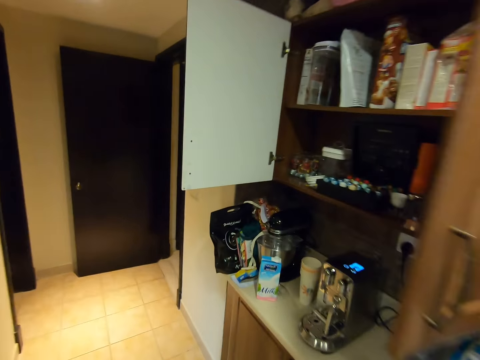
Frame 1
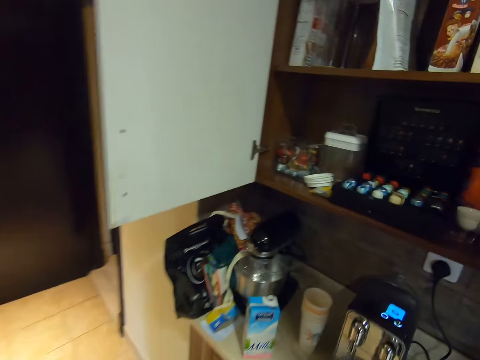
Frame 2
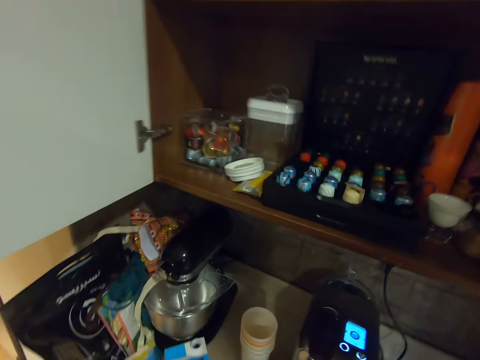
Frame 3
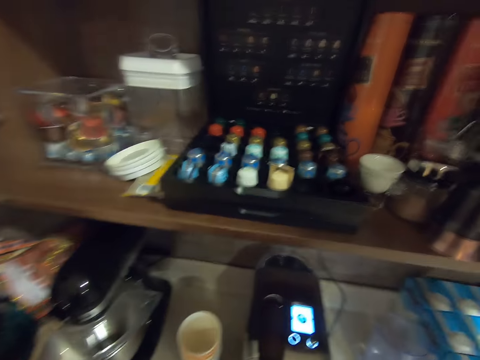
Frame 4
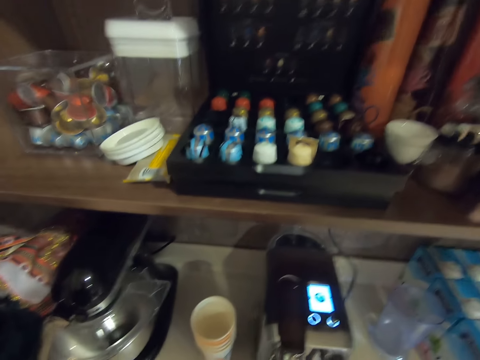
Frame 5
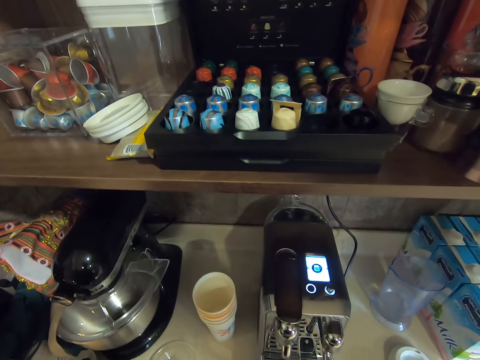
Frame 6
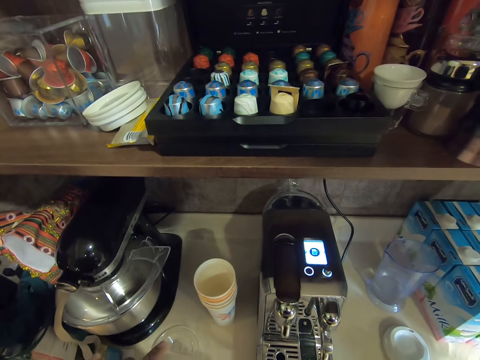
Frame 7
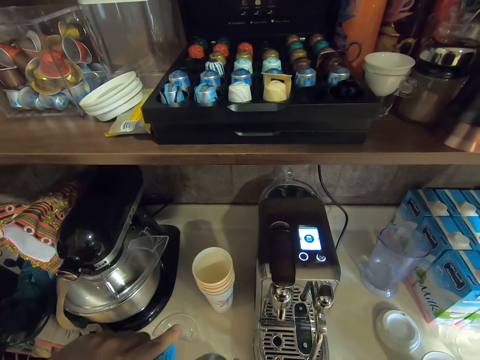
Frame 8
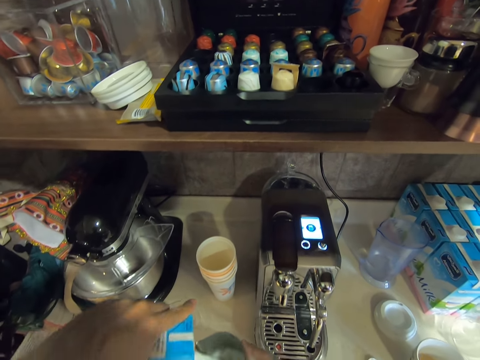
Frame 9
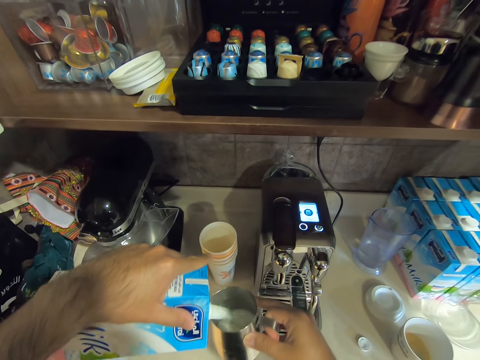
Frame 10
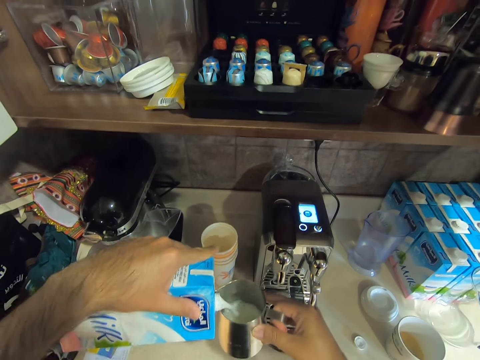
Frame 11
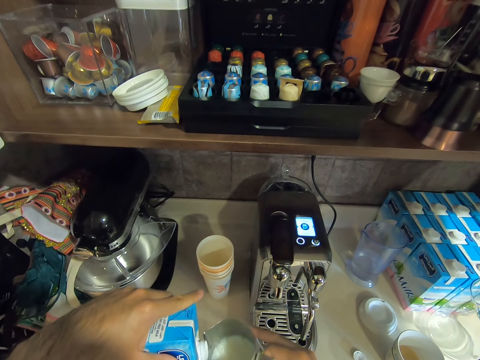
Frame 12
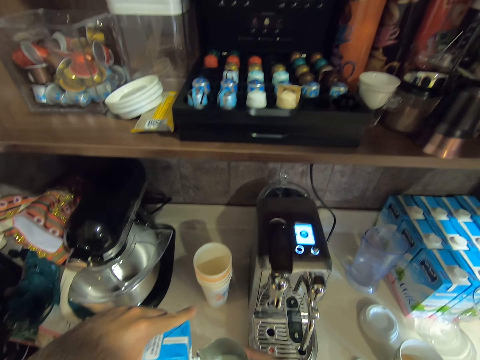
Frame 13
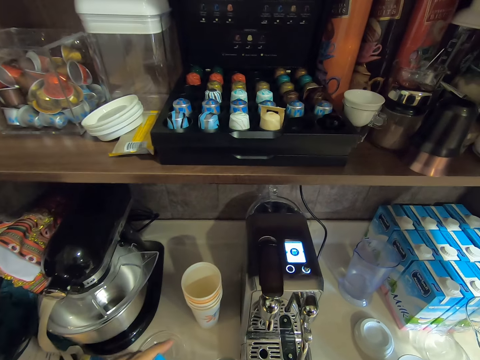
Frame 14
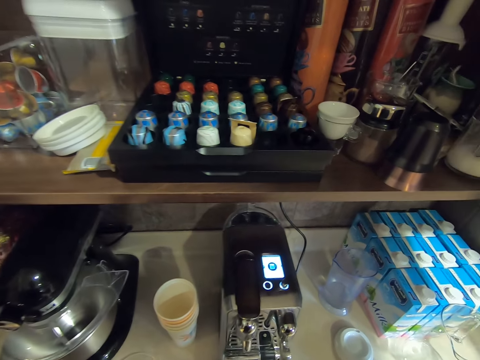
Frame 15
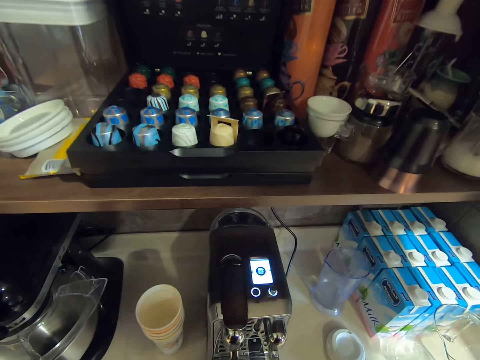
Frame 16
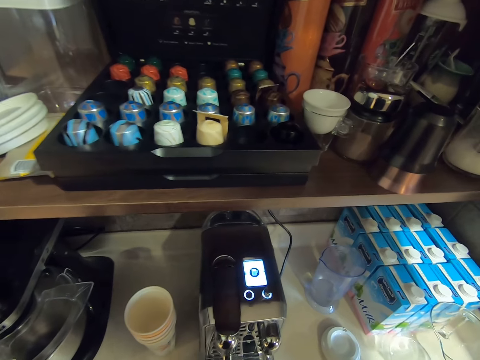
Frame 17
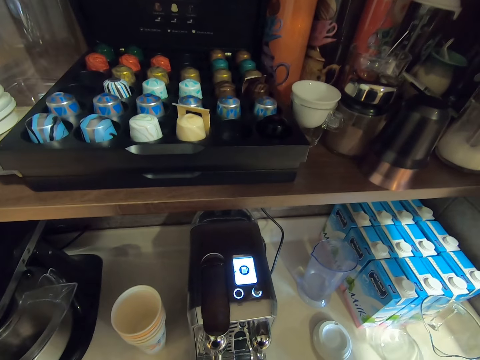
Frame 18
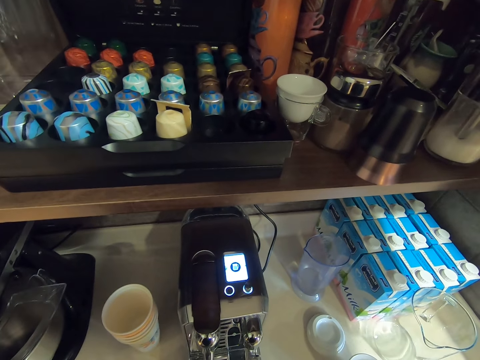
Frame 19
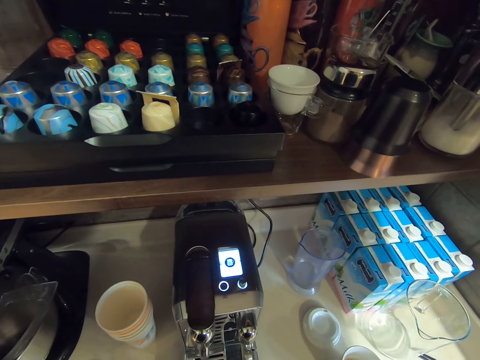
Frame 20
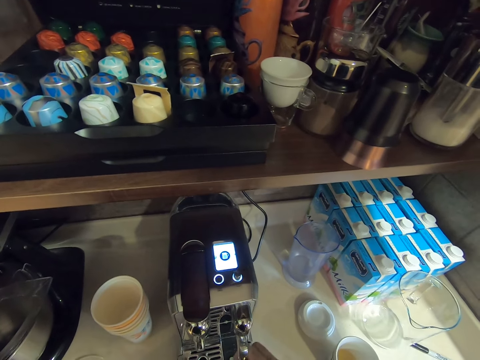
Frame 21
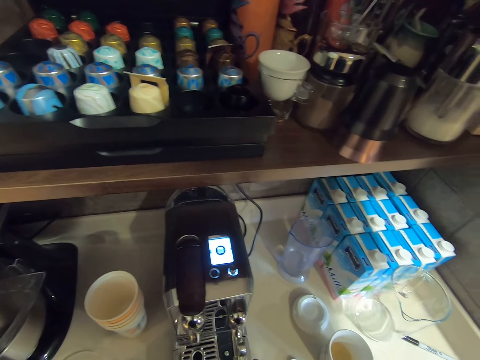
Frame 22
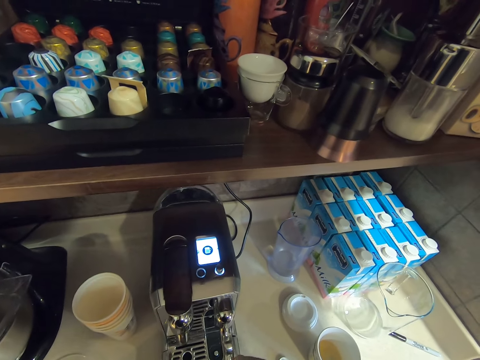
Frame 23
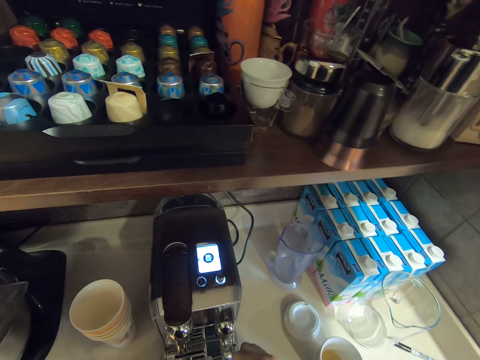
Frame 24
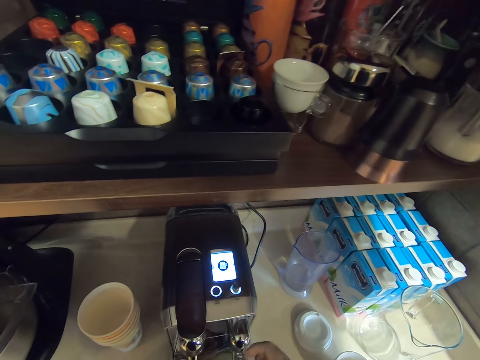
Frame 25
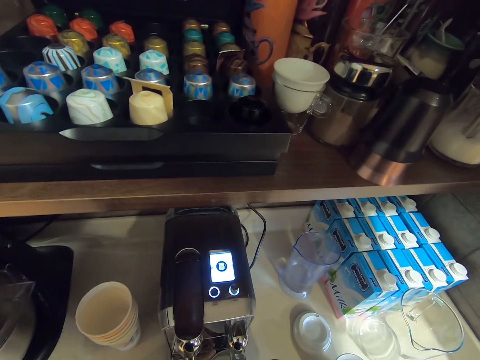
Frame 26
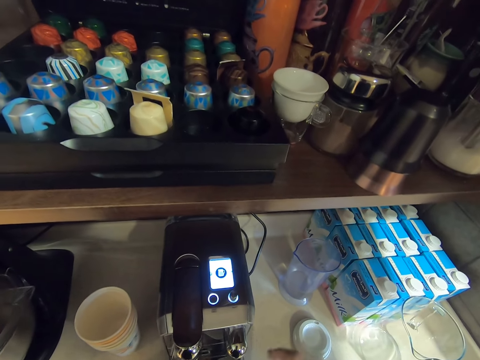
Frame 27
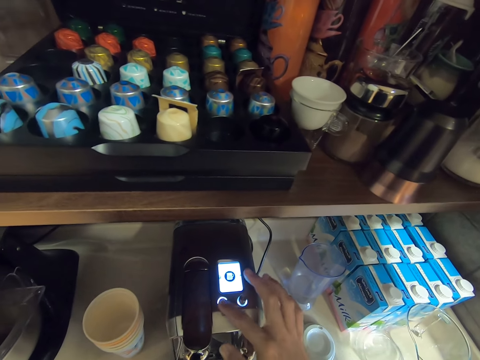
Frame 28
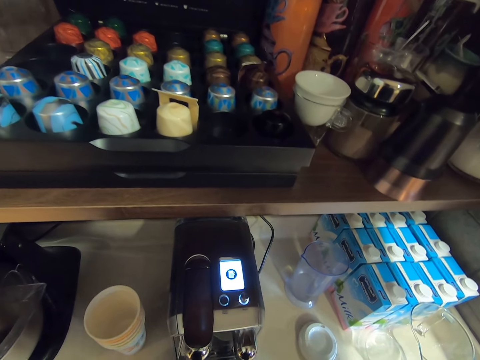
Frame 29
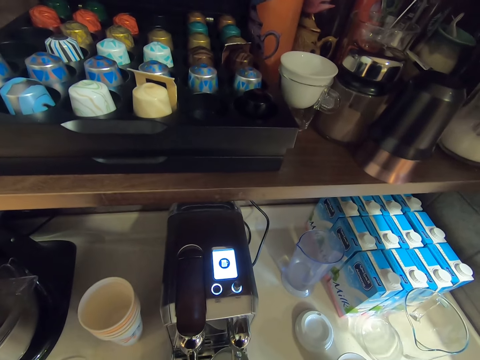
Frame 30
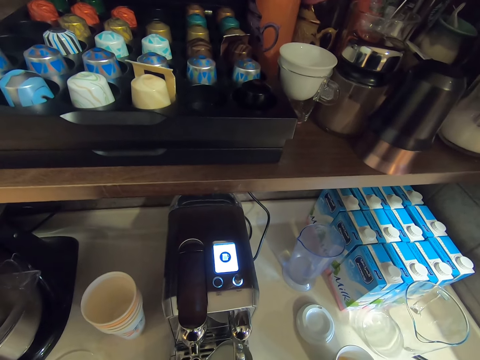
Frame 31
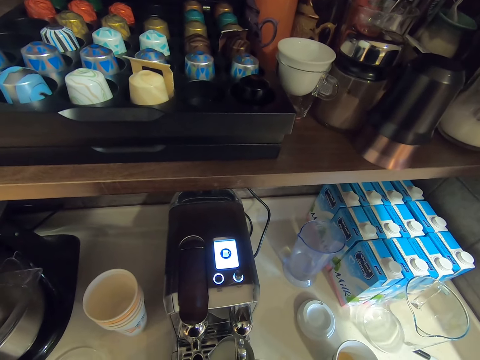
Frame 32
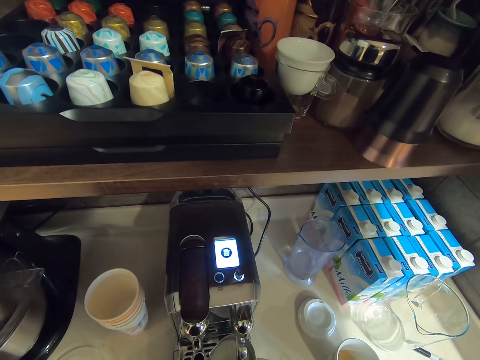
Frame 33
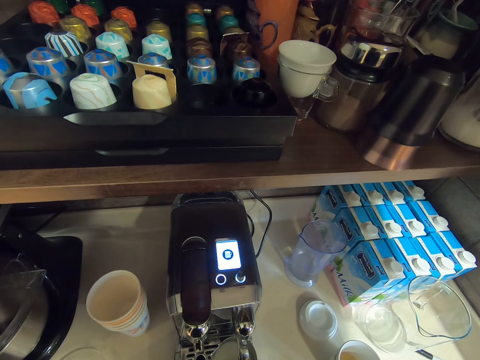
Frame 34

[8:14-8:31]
The camera wearer fills the stainless cup with milk. They adjust a part of the coffee maker. They operate the tea making machine. They press the button on the coffee maker.

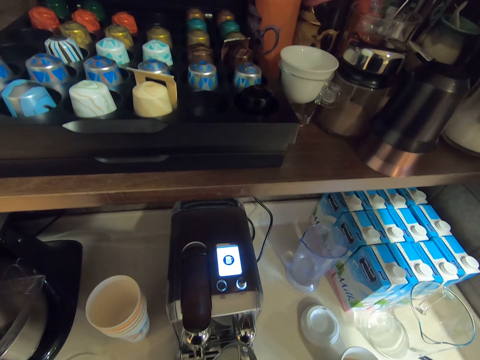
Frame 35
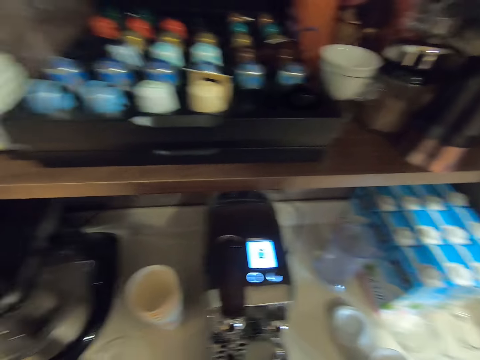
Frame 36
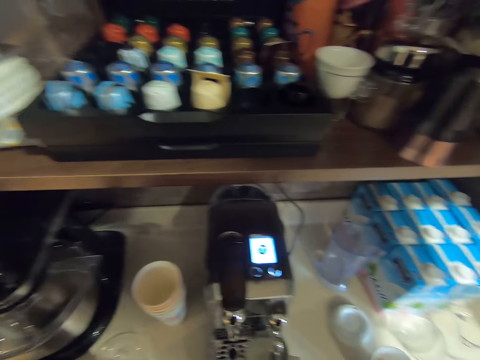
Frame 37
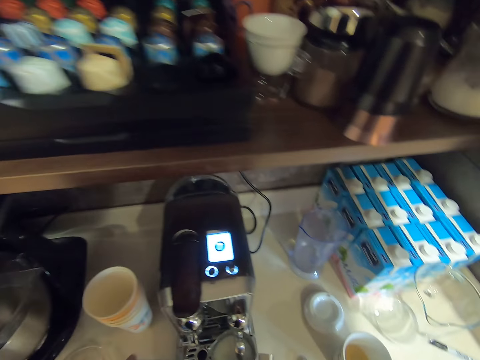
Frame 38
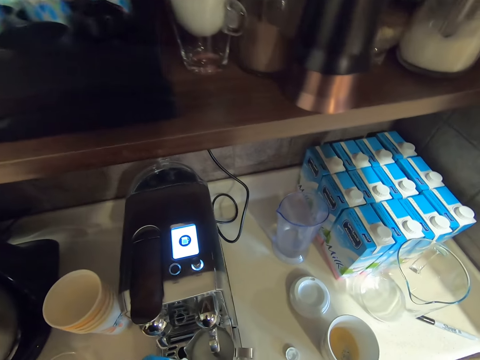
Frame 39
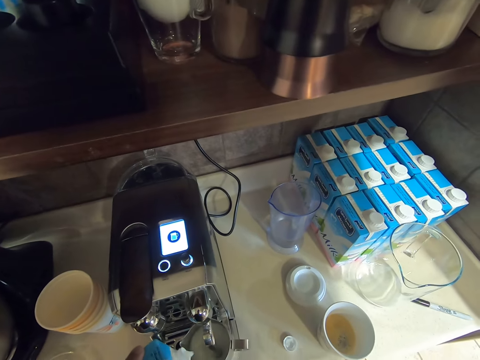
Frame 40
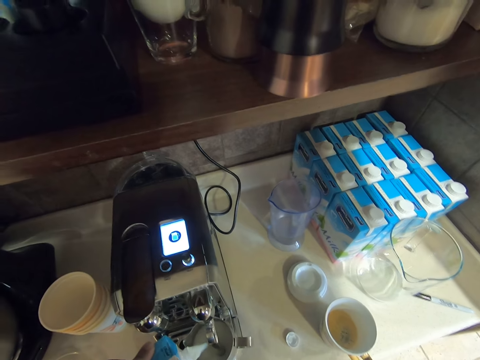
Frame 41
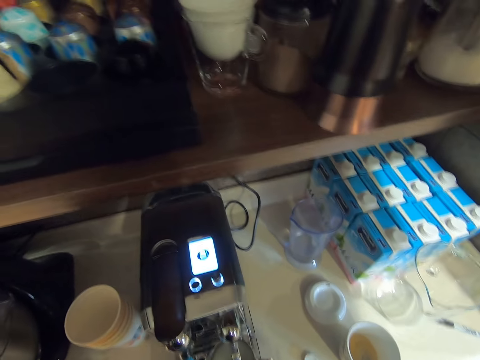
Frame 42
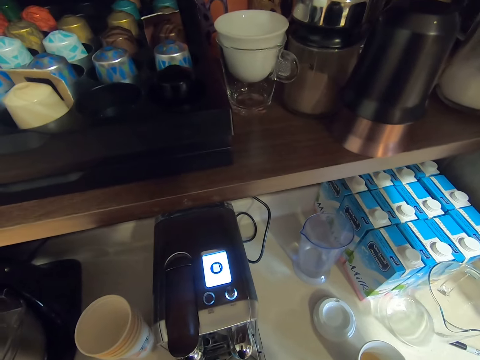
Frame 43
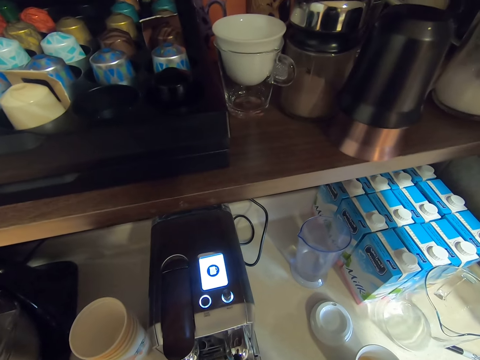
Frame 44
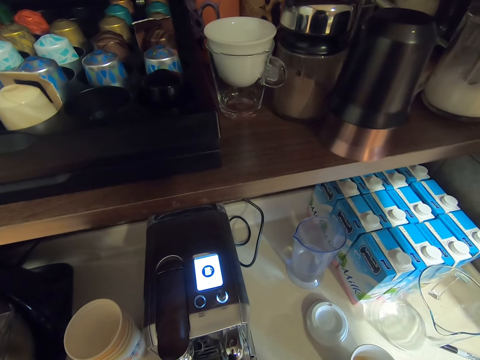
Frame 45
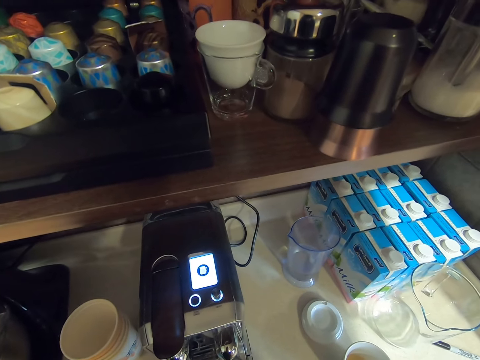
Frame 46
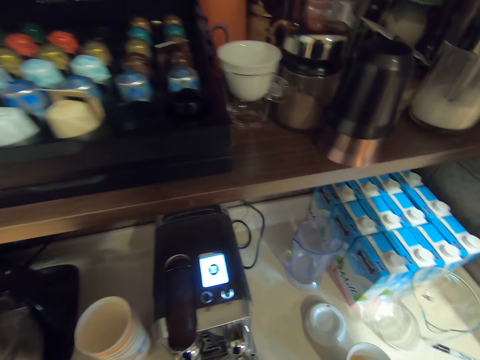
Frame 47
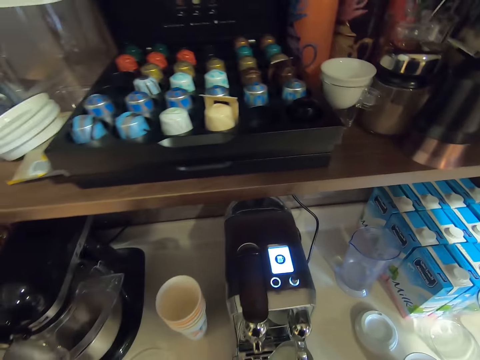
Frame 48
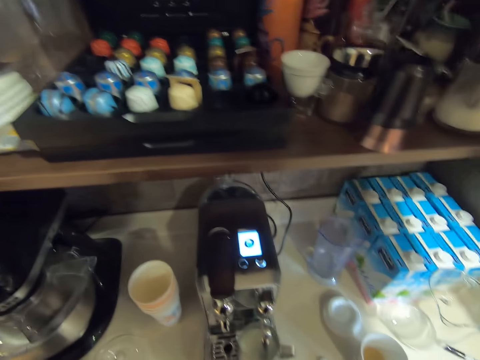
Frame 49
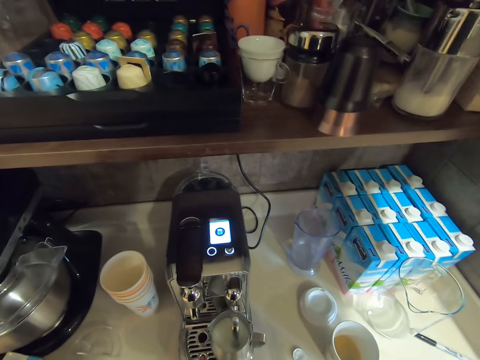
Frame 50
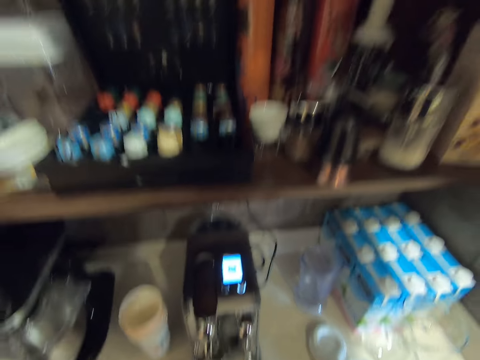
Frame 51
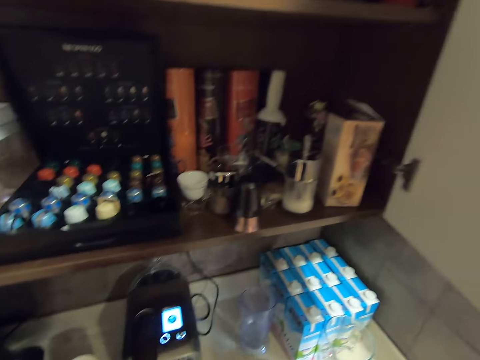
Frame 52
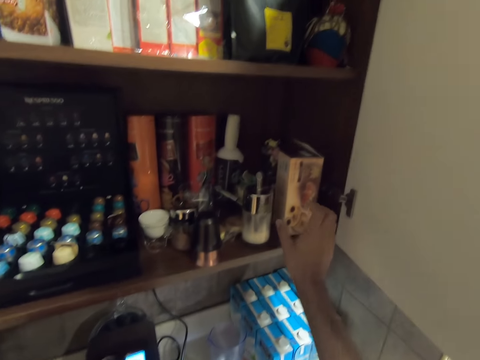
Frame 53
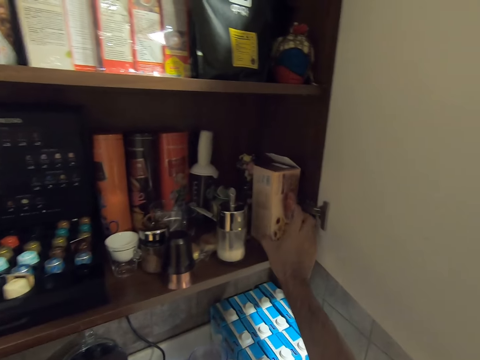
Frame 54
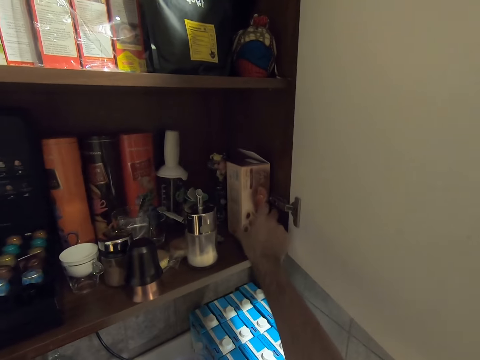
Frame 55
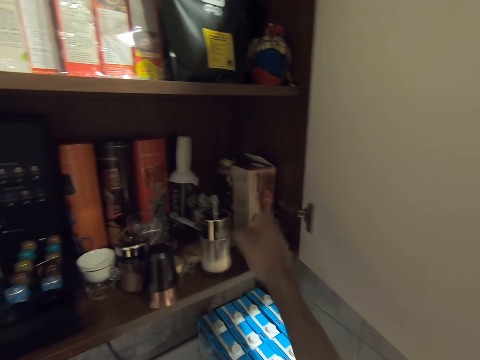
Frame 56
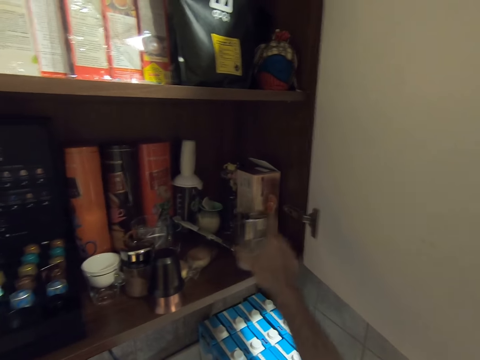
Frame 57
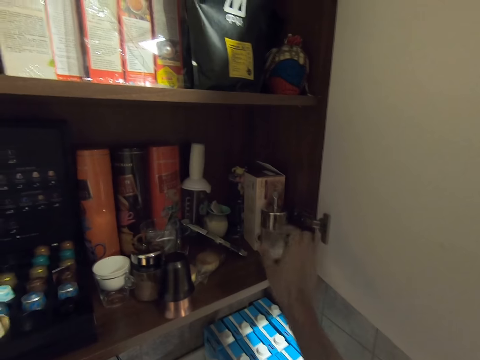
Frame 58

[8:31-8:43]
The camera wearer adds milk in the metal jar on the tea making machine. They put aside something in the cupboard. They adjust a carton in the cabinet. They adjust a spray in the cabinet.
